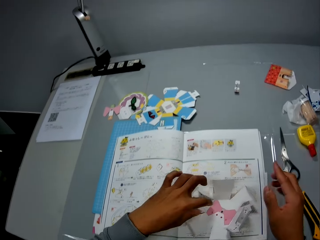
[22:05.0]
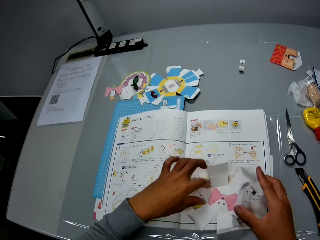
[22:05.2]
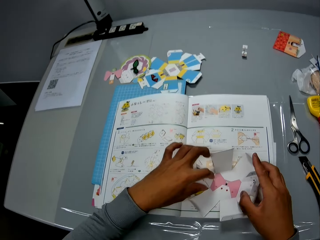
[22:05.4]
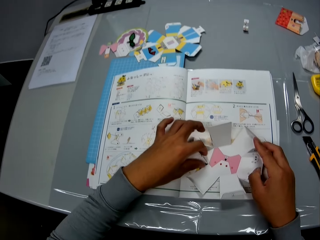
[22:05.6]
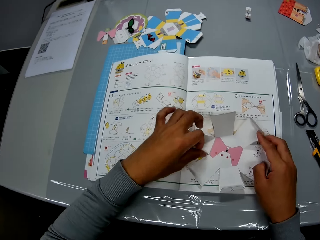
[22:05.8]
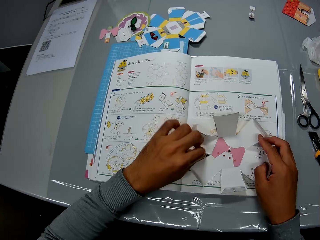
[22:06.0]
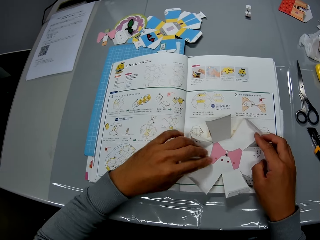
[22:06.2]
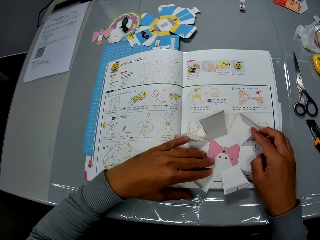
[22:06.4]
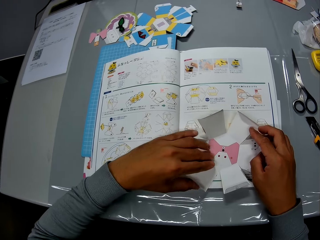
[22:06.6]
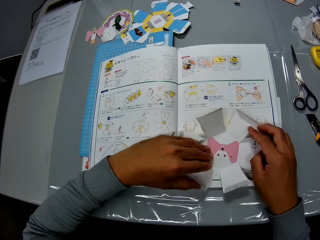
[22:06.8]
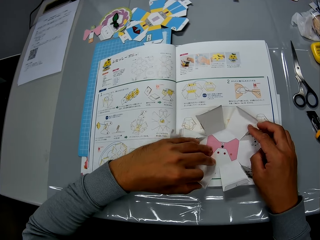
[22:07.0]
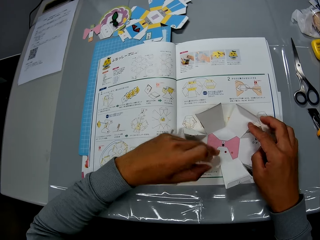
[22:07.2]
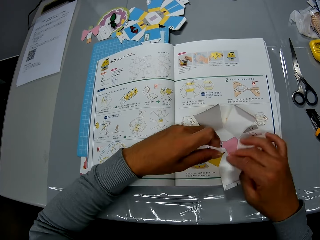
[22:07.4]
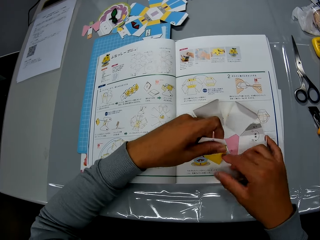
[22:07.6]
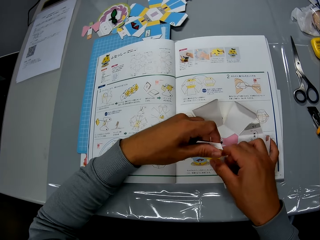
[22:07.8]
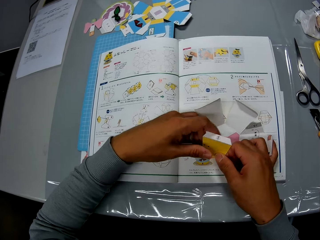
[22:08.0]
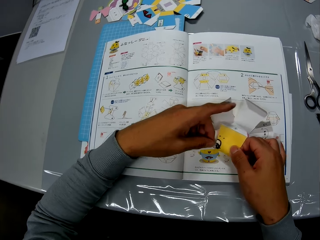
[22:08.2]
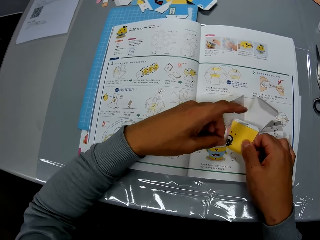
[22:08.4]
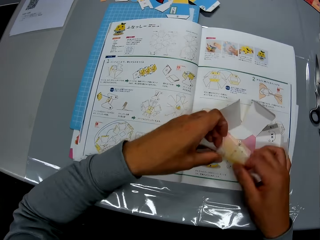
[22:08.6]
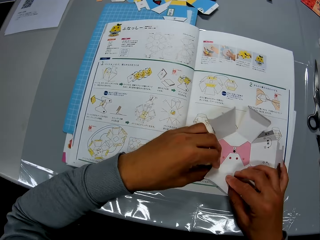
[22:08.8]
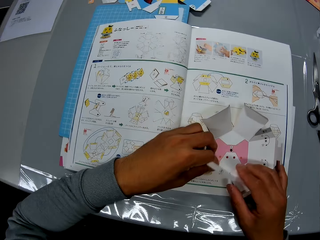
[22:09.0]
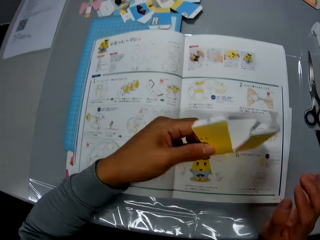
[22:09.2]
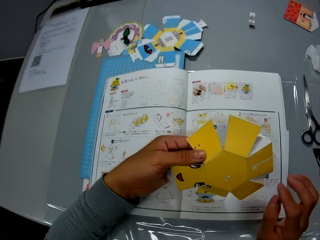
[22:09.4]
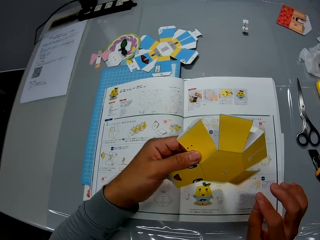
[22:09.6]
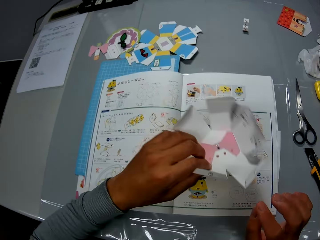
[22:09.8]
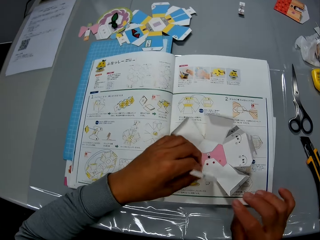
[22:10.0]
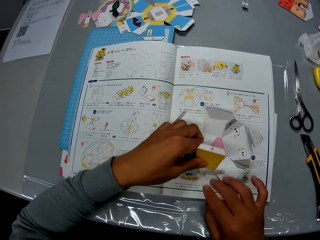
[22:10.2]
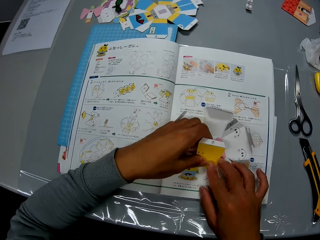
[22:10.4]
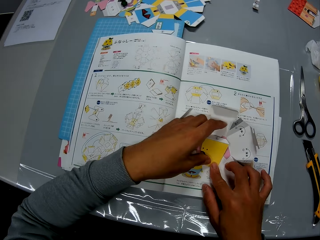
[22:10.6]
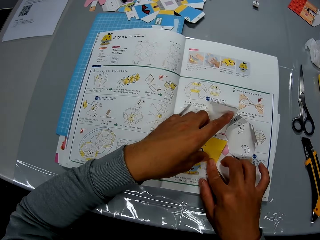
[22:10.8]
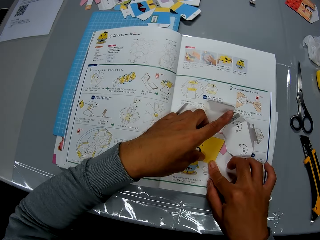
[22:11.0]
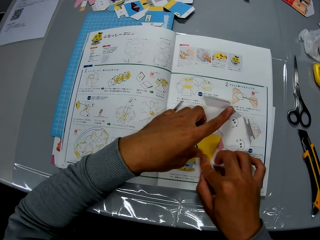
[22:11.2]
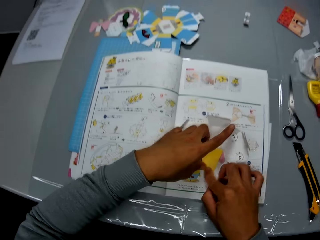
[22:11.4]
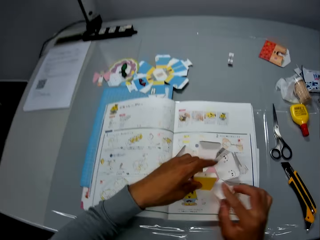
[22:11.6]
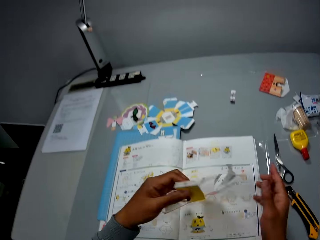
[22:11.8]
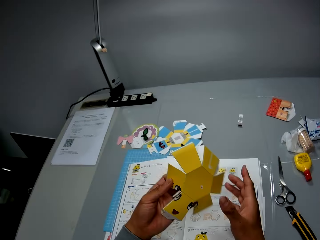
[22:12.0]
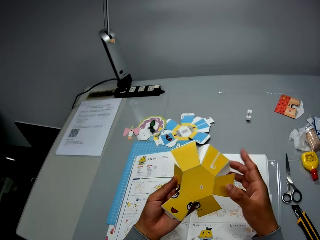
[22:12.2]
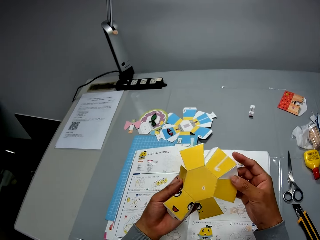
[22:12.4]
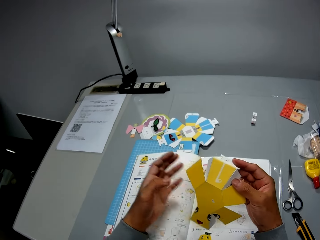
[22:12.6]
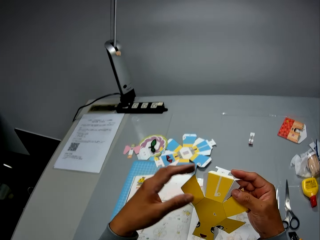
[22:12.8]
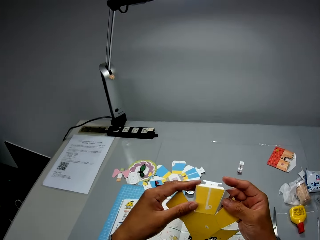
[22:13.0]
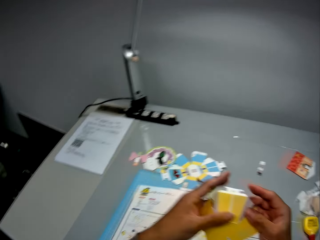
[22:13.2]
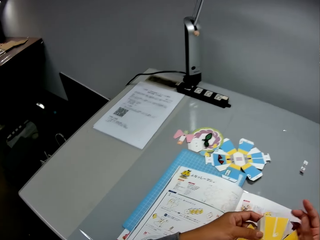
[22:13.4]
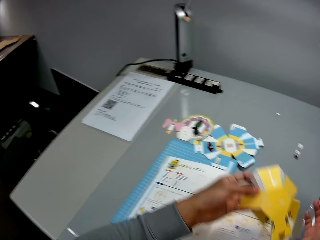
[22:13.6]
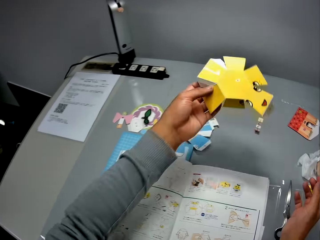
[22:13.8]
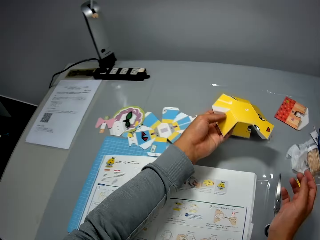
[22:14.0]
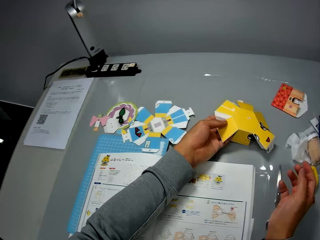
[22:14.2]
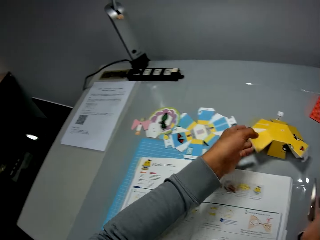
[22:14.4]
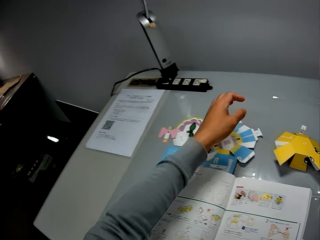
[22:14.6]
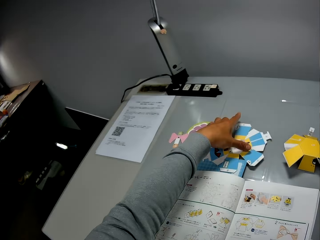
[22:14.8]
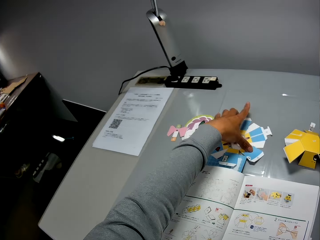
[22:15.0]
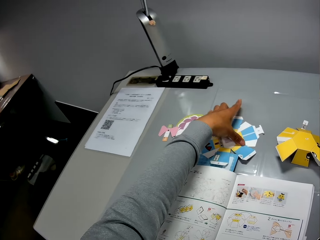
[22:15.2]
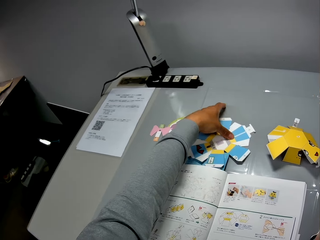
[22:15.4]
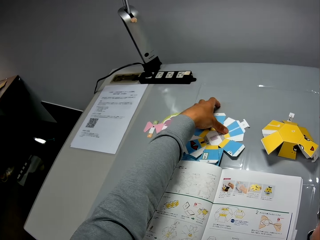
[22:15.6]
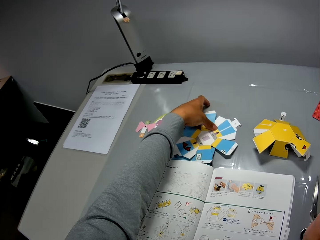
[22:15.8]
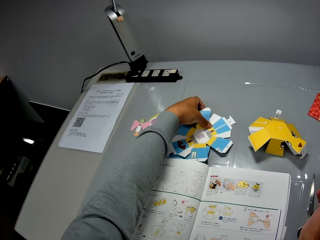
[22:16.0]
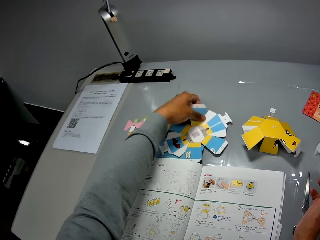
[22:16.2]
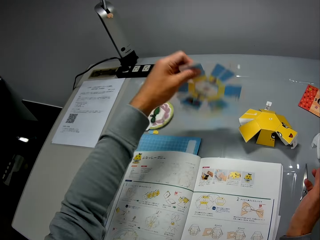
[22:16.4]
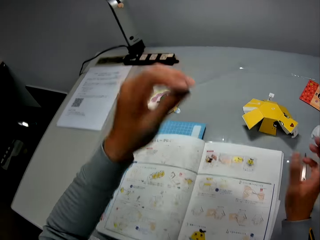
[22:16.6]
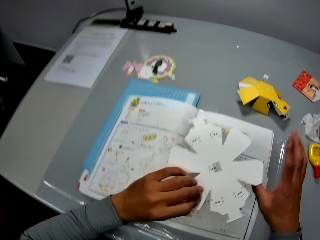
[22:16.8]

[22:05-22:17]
The camera wearer inspects the paper. He folds the paper. He looks at the paper. He drops the paper on the table with his left hand. He picks up another paper from the table with his left hand.

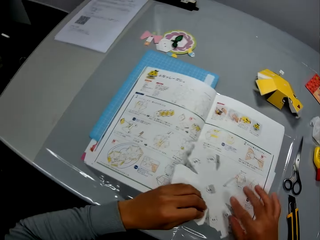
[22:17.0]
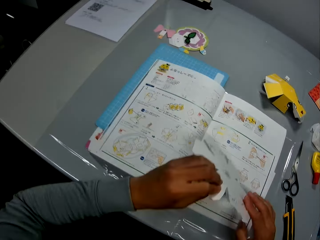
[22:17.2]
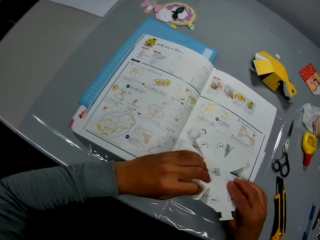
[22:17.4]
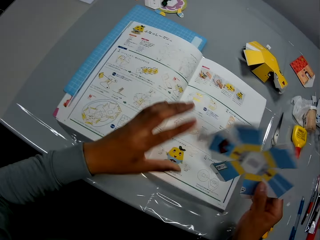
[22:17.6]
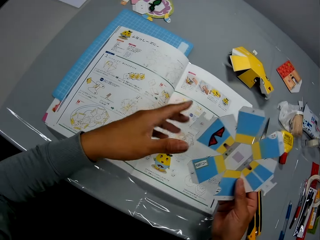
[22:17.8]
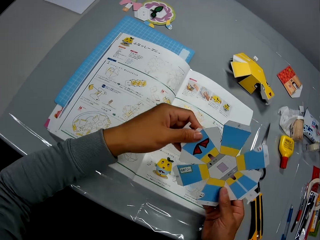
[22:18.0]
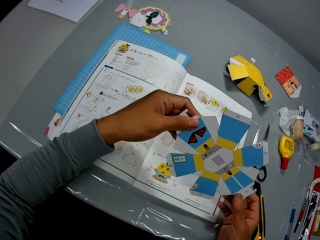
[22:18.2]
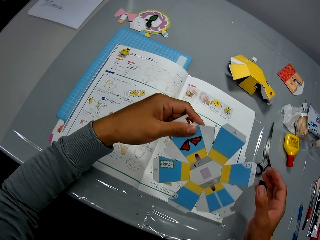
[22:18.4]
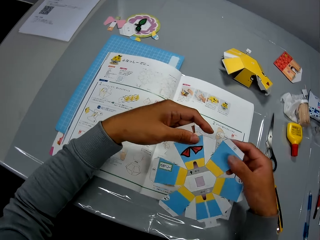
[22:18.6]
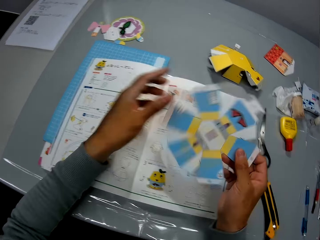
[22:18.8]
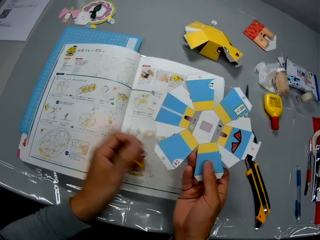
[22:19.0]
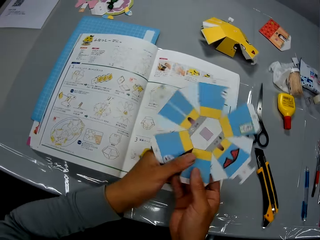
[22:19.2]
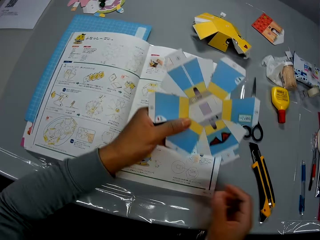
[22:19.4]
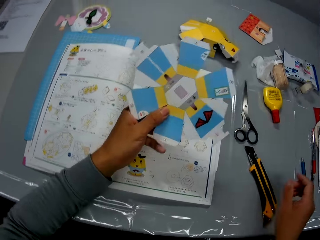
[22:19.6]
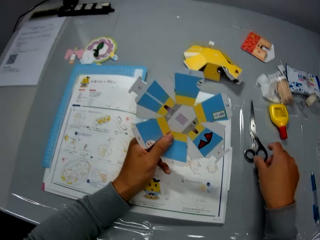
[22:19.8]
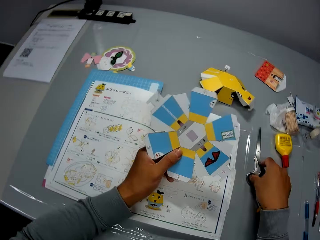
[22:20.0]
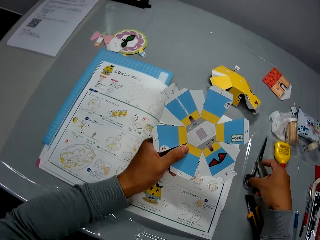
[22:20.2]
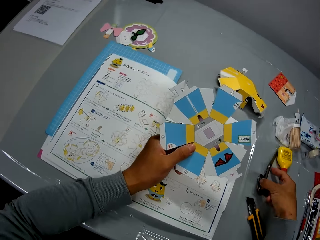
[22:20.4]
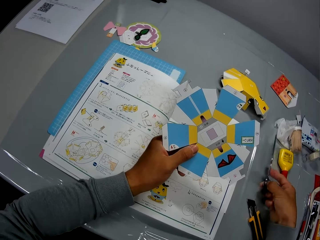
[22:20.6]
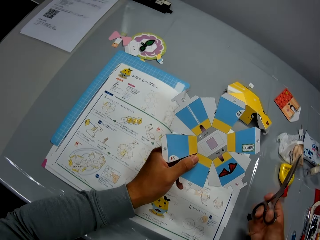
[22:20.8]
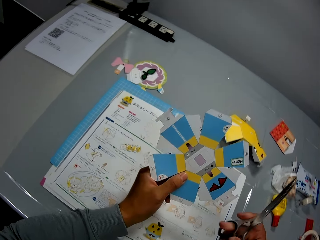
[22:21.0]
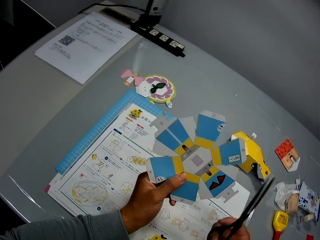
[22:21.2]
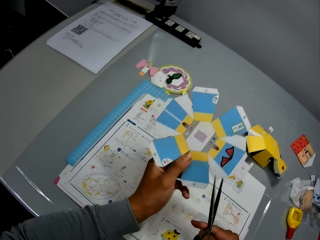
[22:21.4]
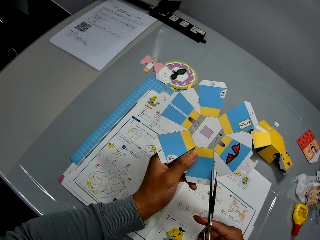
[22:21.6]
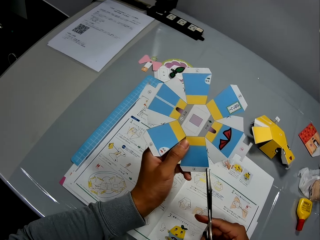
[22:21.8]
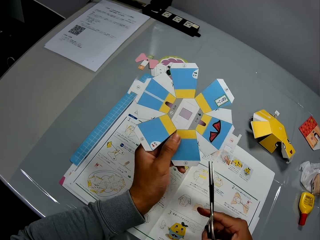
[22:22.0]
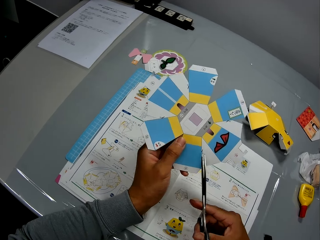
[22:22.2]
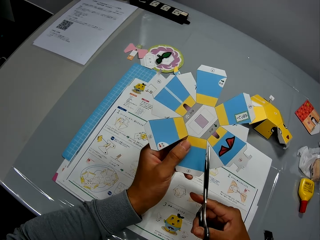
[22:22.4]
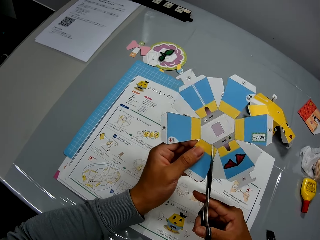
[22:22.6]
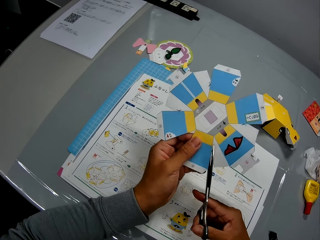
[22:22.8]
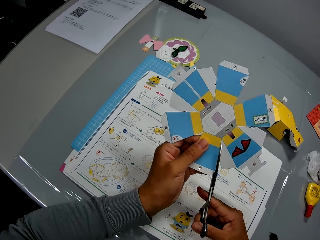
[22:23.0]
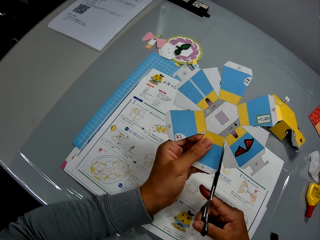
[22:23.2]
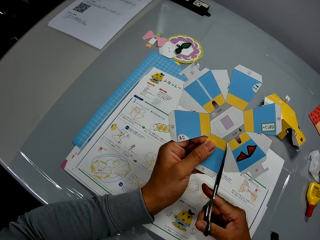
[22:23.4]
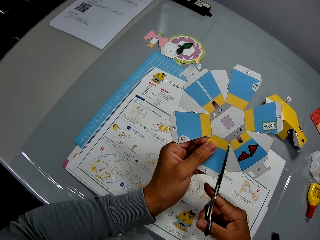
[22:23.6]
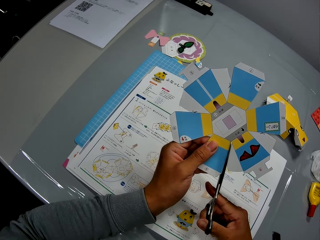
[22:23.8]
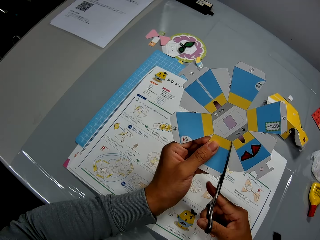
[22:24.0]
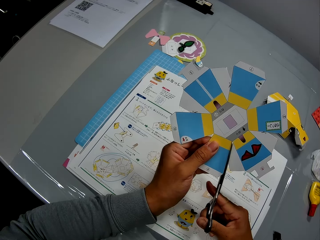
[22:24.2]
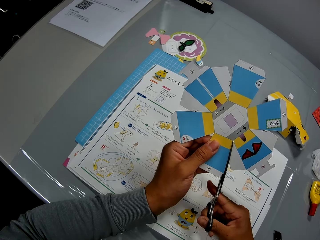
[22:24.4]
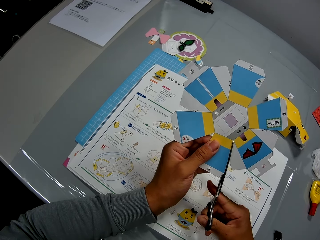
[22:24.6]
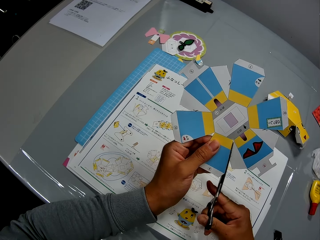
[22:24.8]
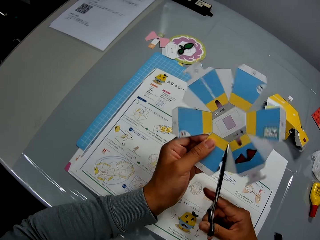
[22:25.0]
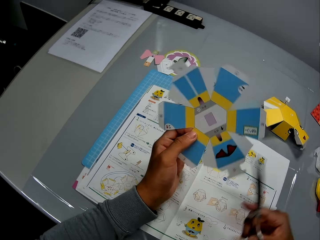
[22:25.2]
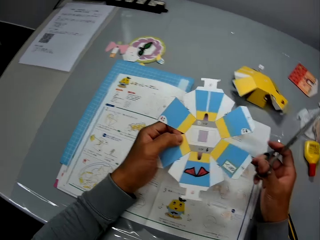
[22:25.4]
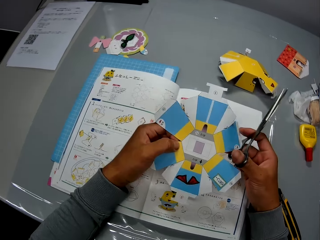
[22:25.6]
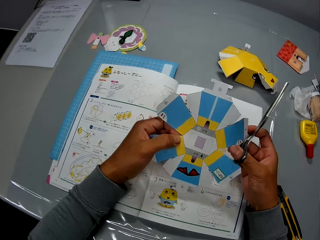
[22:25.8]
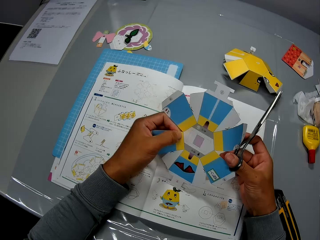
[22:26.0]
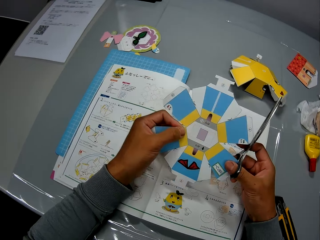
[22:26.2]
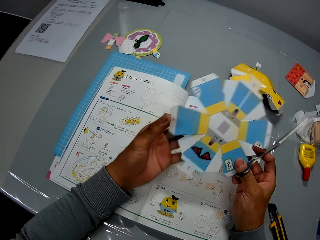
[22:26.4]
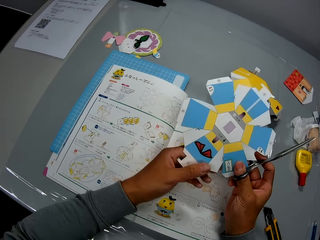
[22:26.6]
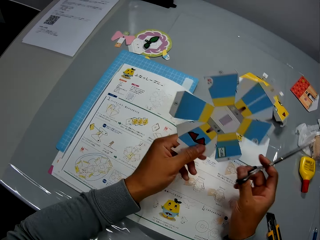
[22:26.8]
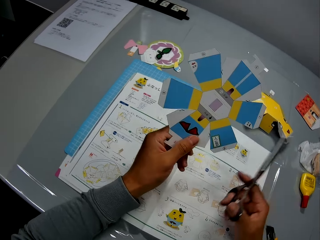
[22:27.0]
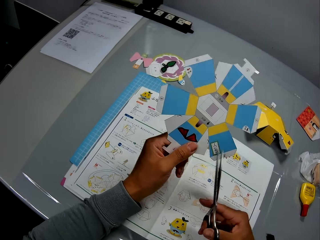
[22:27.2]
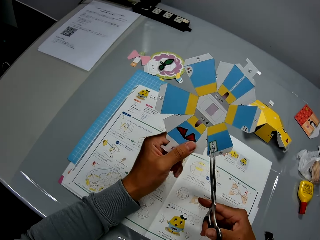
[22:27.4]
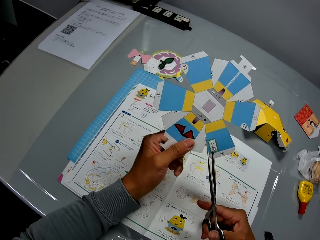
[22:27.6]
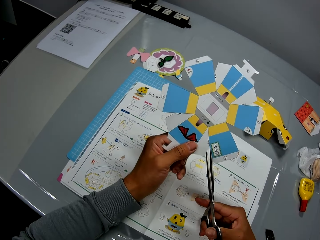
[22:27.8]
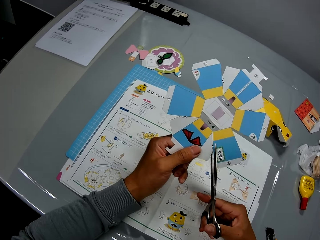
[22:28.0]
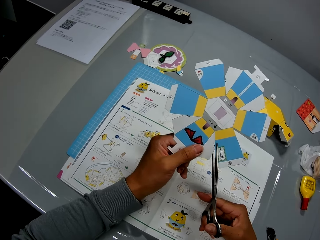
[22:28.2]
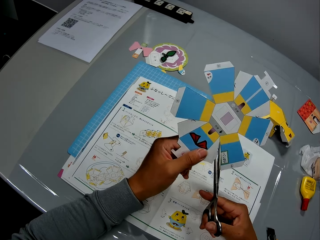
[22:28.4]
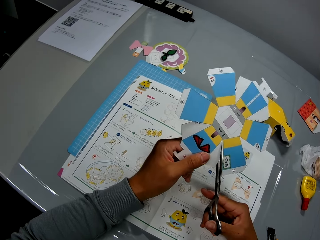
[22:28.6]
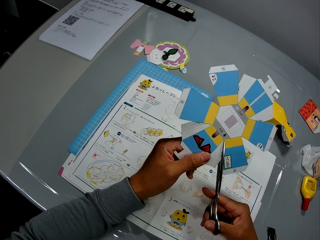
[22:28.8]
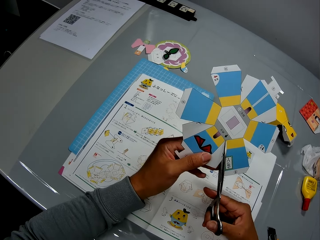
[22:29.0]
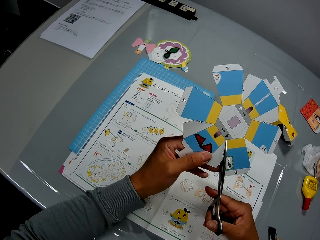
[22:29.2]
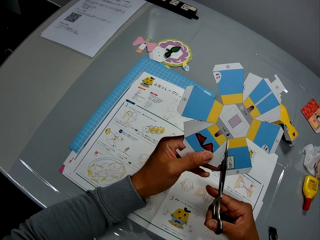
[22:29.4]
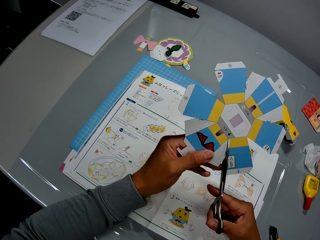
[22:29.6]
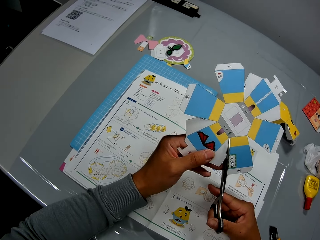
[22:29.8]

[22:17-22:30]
The camera wearer adjusts the paper with both hands. He inspects the paper. He picks up a pair of scissors with his right hand from the table. He cuts a part of the paper in his left hand with the scissors in his right hand. He adjusts the paper in his left hand with both hands. He cuts another part of the paper in his left hand with the scissors in his right hand.
